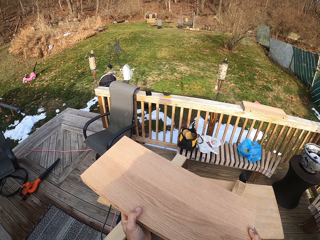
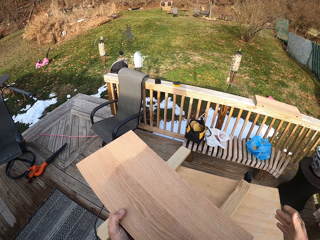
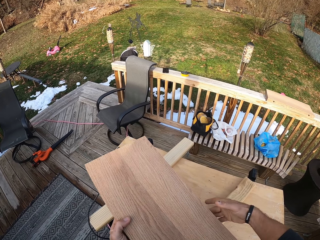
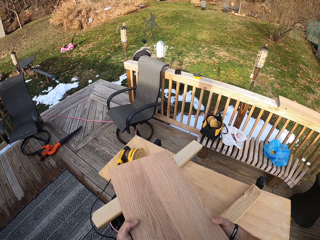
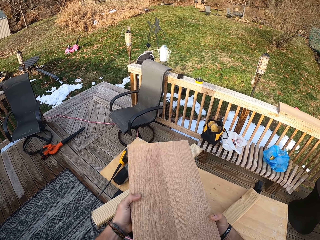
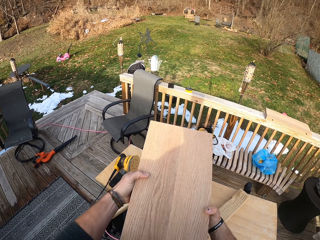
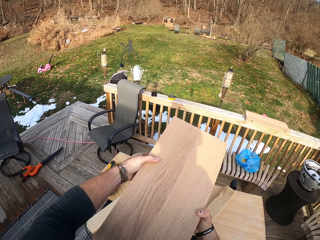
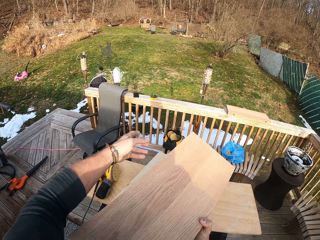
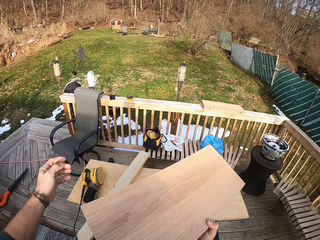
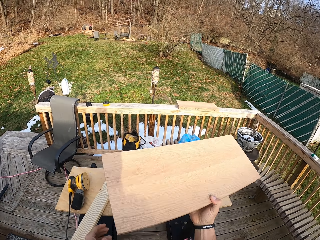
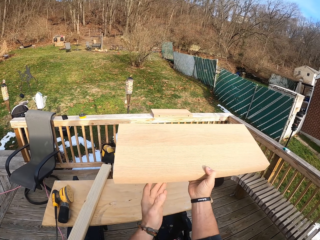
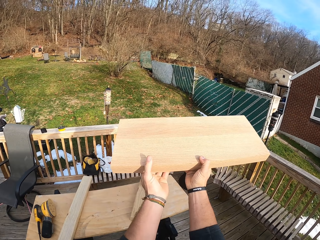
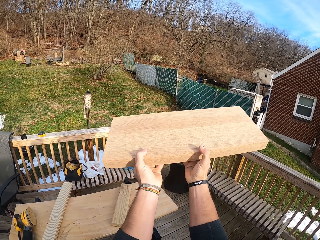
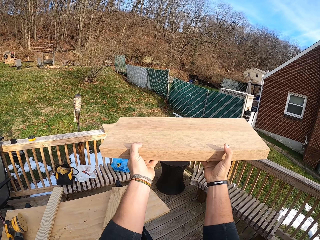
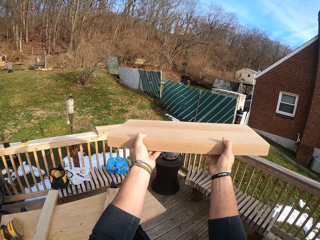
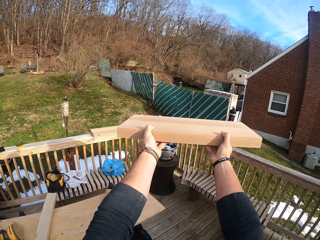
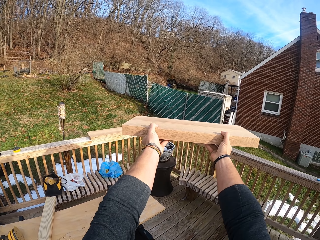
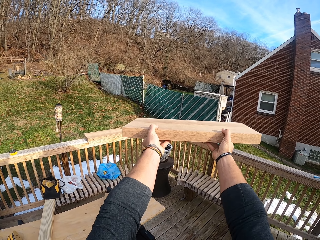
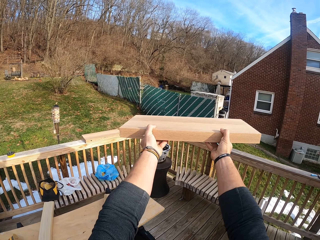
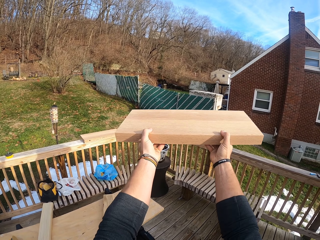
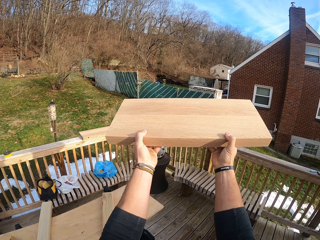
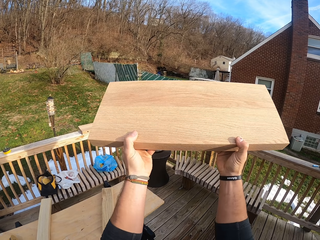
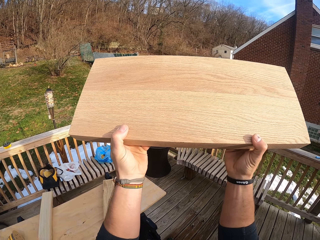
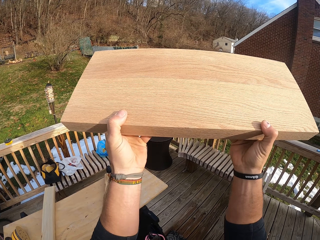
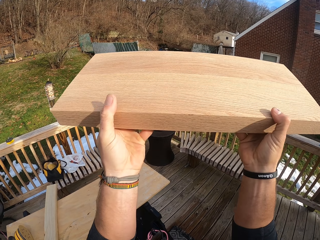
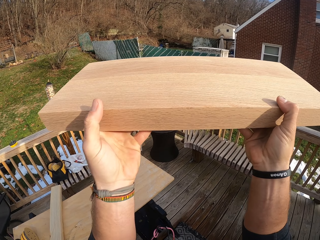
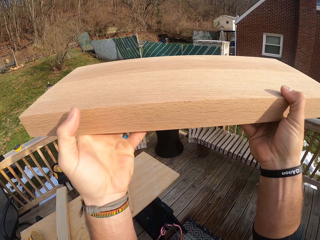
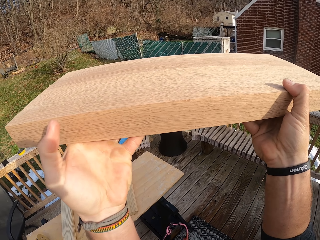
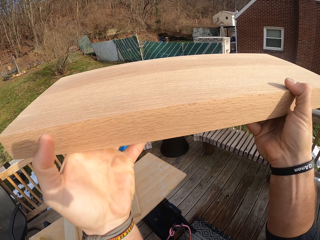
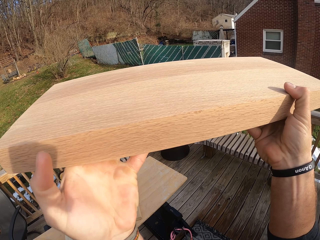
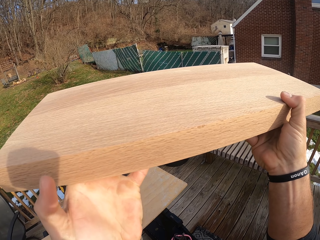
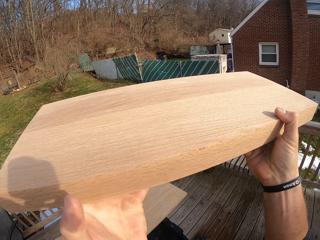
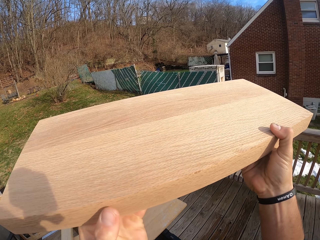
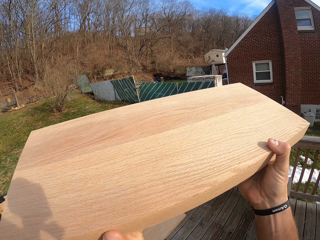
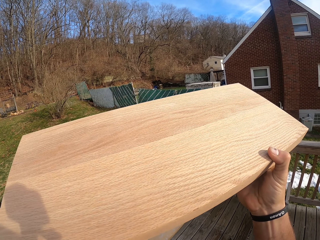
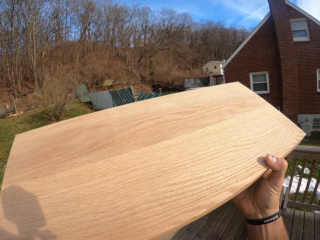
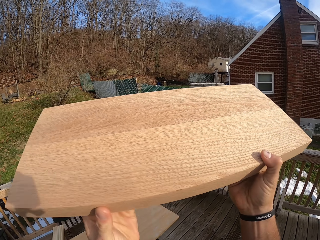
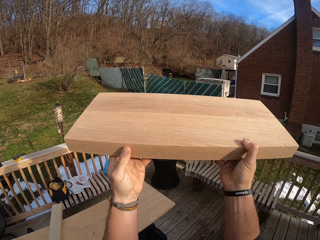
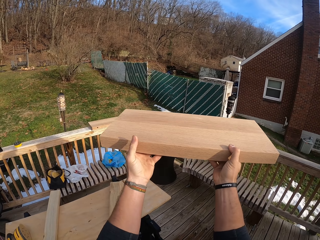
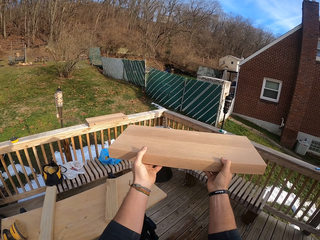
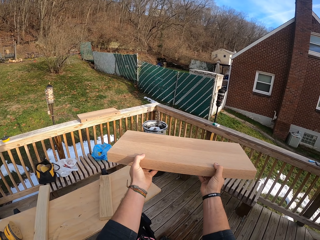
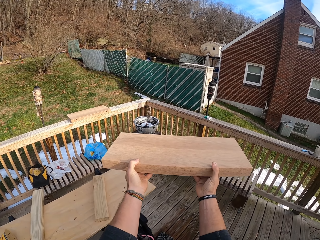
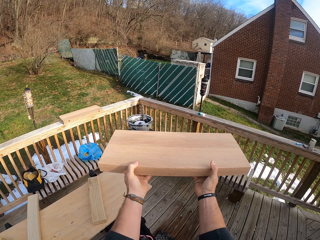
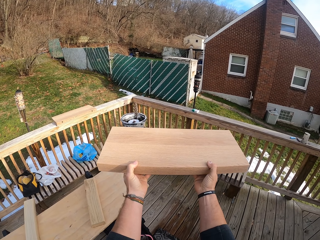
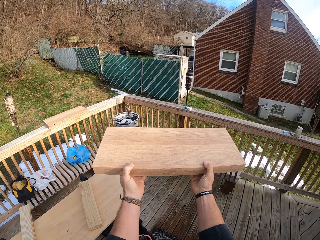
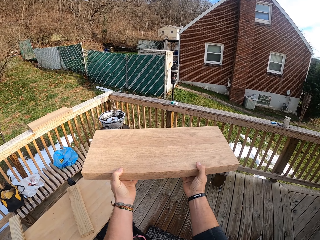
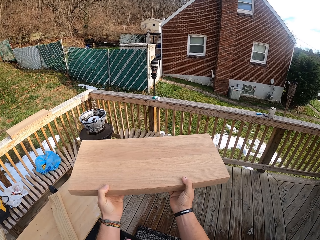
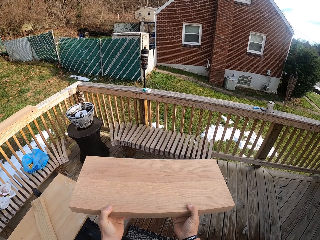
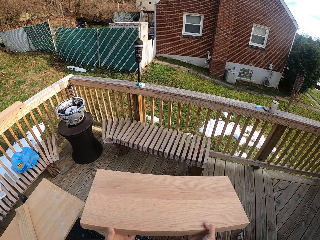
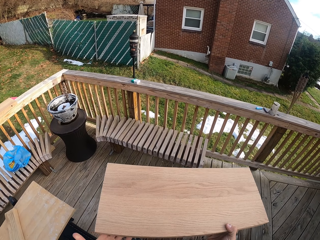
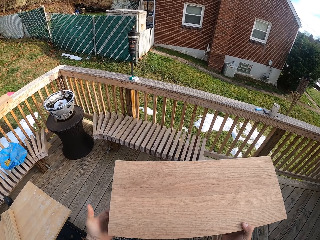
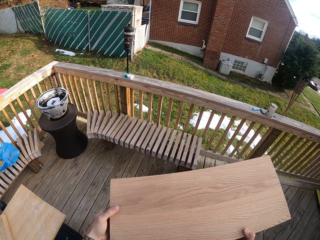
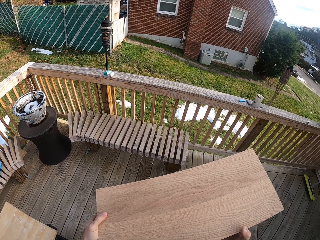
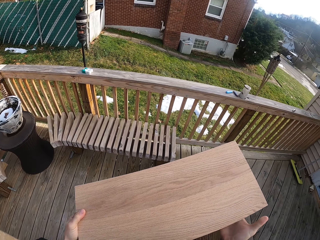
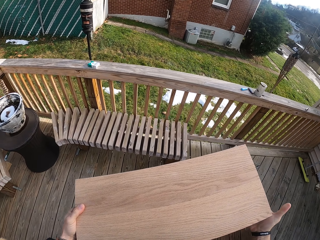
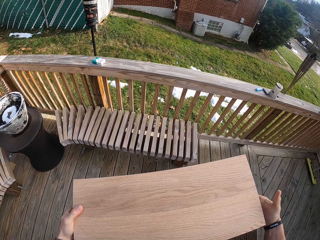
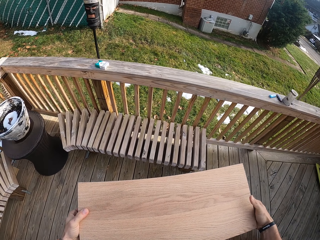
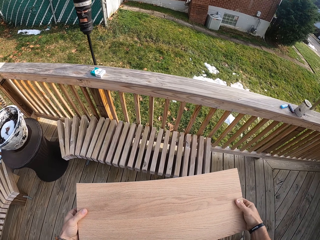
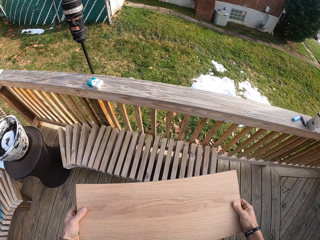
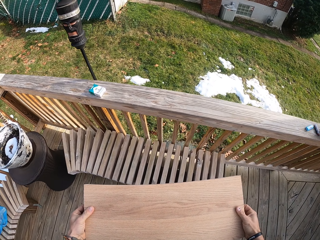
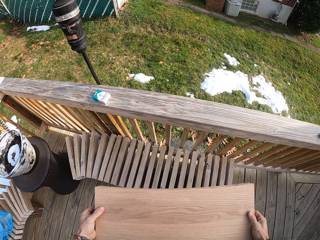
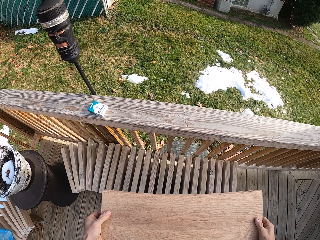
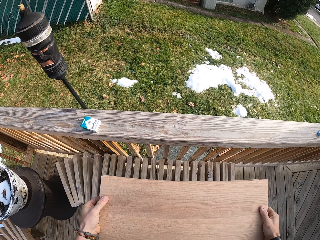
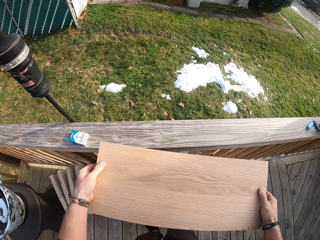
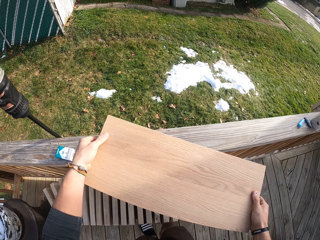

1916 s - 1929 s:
The camera wearer inspects the piece of wood. He holds the wood with his left hand. He holds the wood with both hands. He holds the wood with his right hand. He holds the wood with both hands. He walks around.

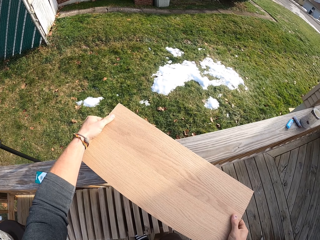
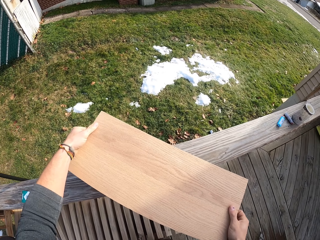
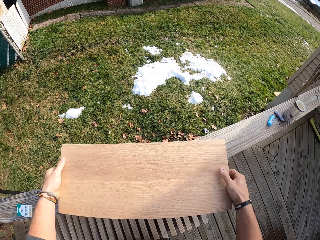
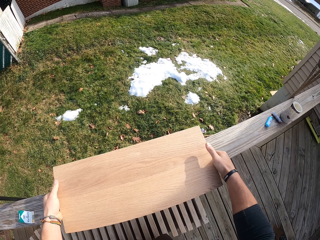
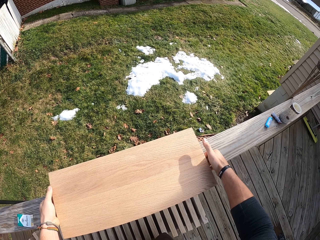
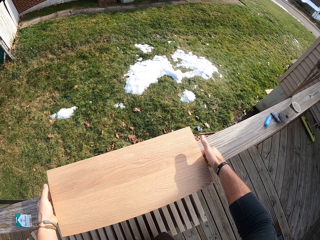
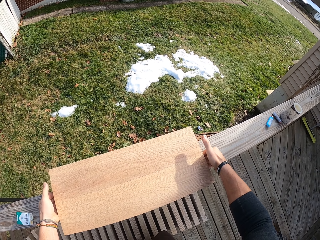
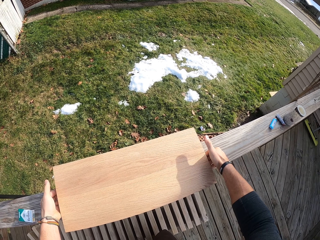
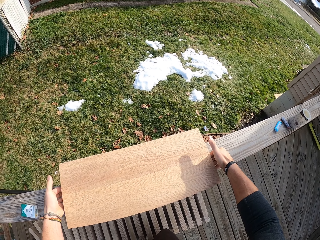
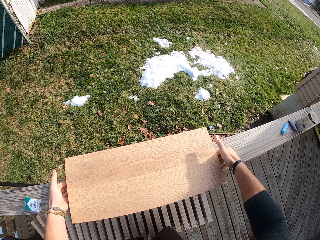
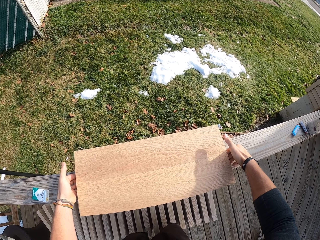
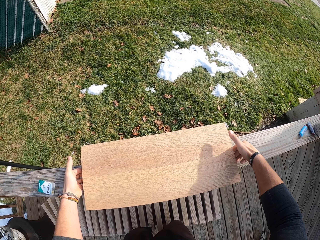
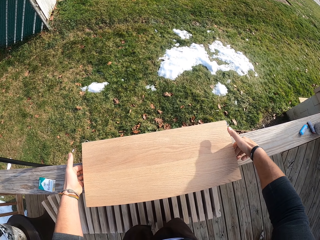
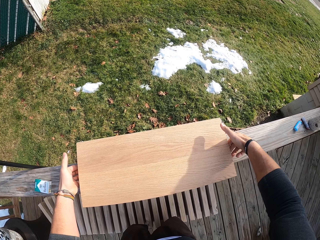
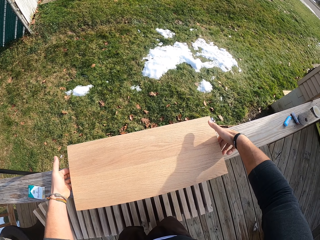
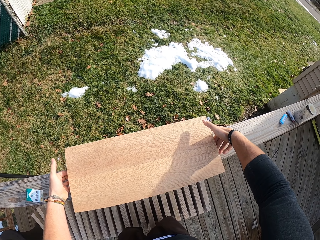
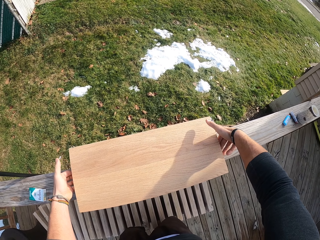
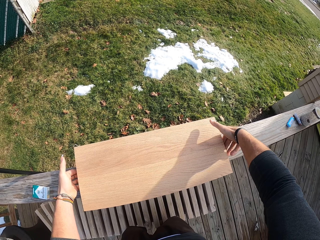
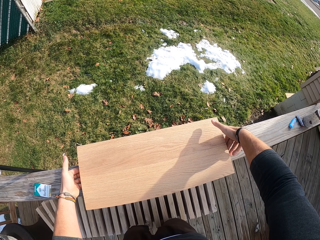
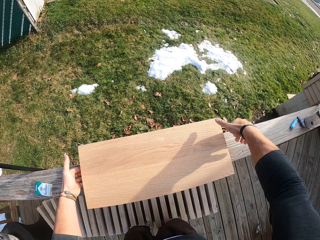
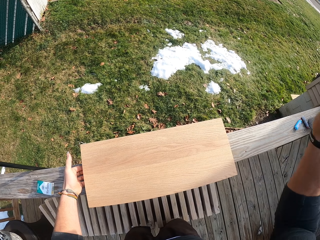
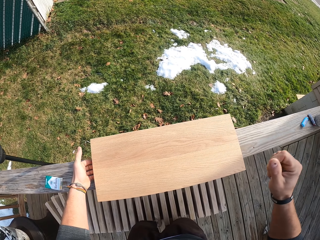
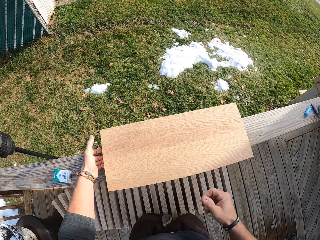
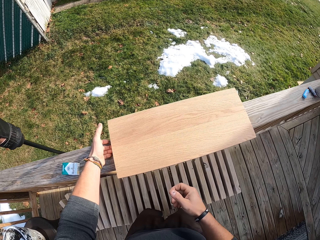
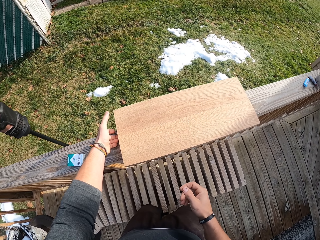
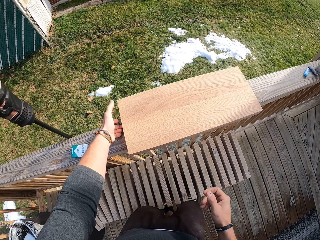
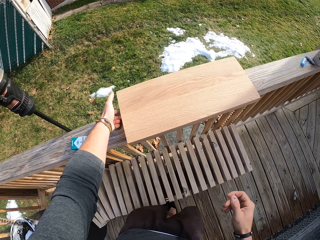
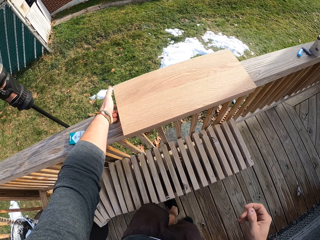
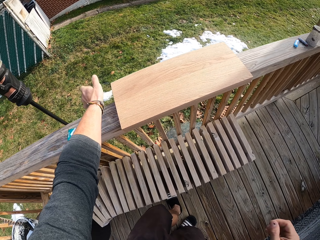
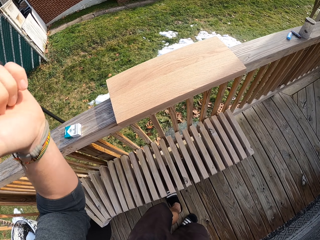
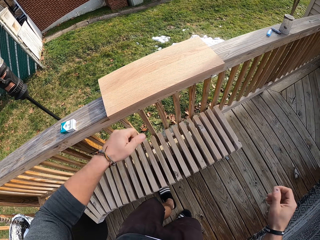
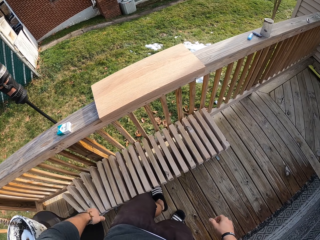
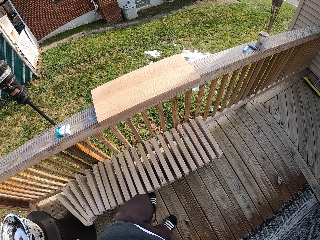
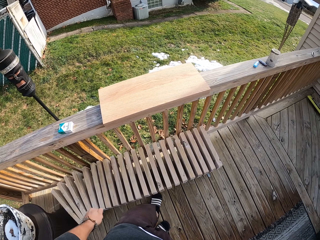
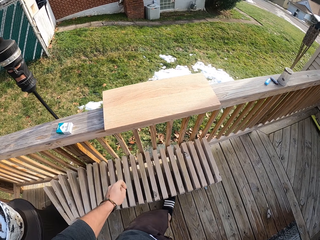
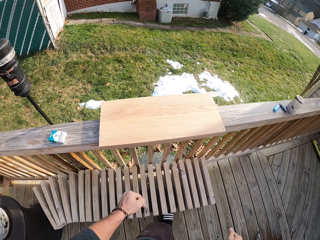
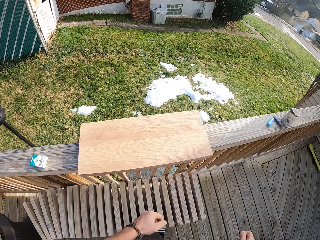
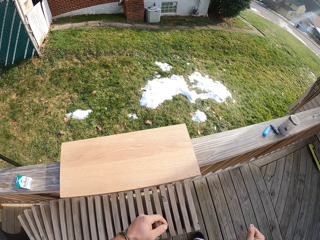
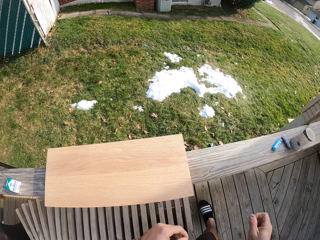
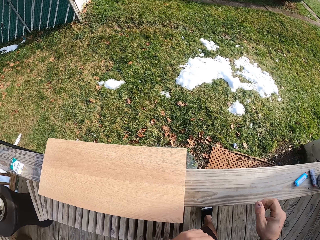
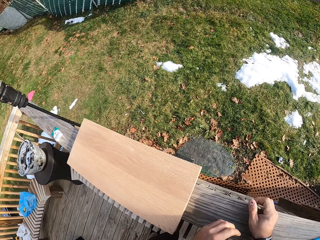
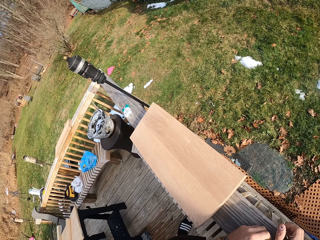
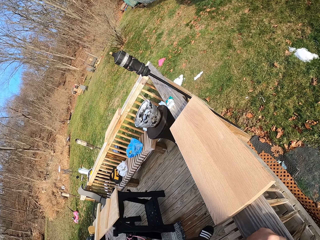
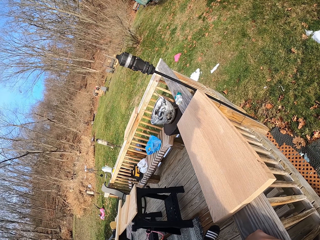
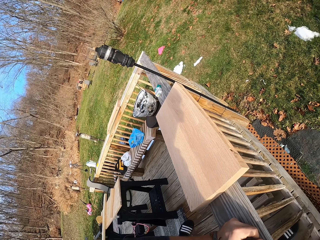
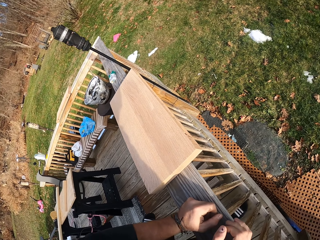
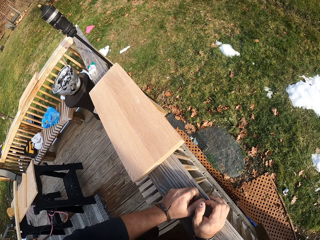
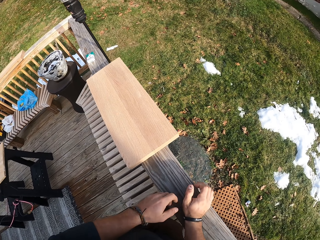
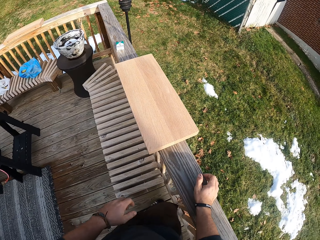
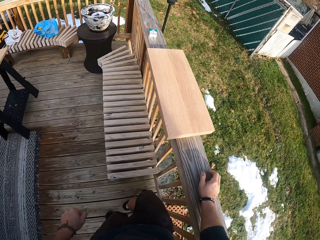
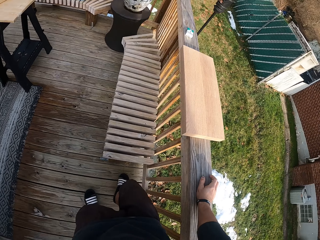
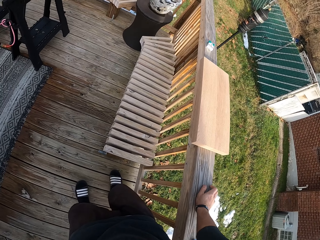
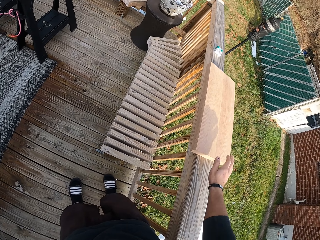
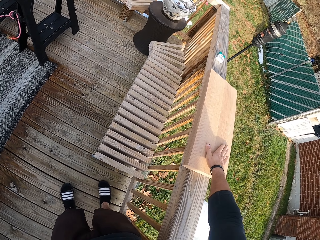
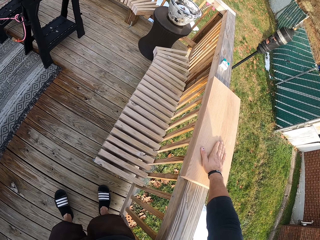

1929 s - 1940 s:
The camera wearer drops the wood from both hands to the deck railing. He touches the deck railing with both hands. He looks around. He touches the deck railing with his right hand.
